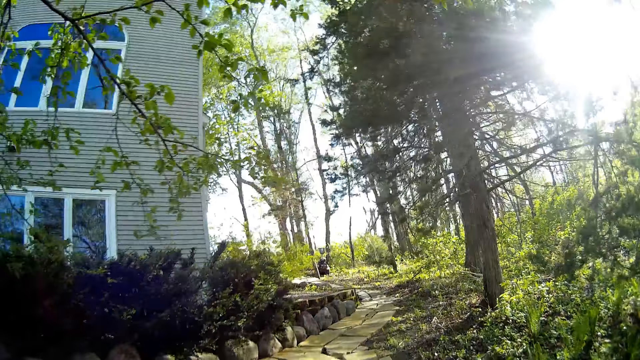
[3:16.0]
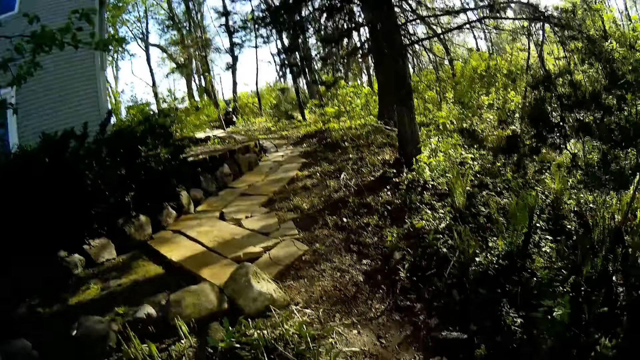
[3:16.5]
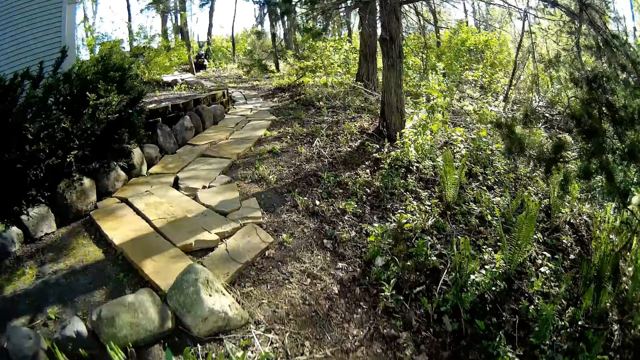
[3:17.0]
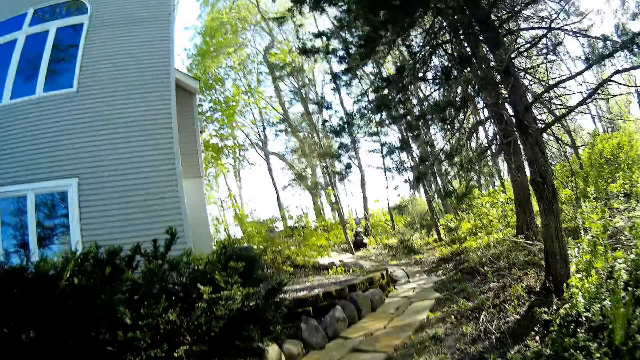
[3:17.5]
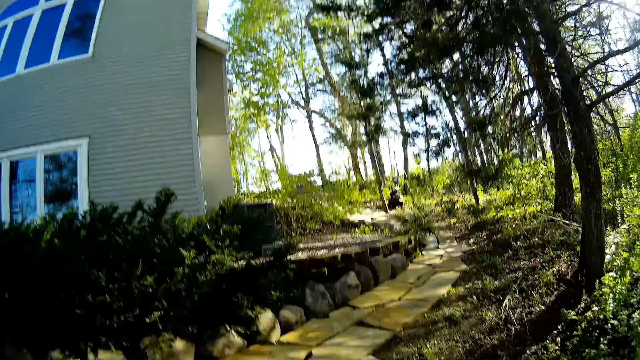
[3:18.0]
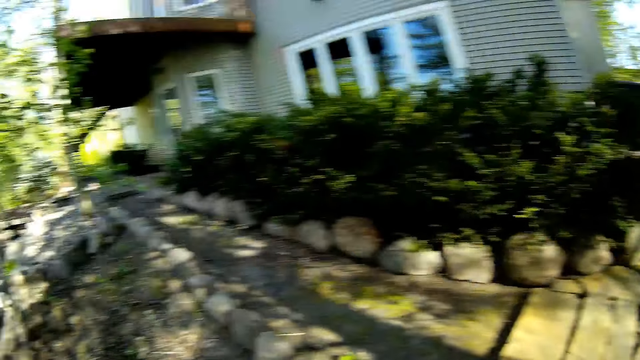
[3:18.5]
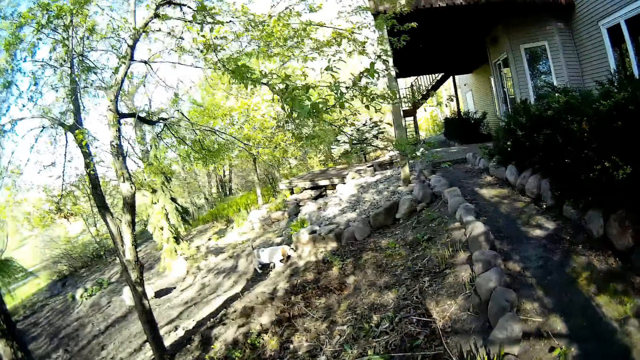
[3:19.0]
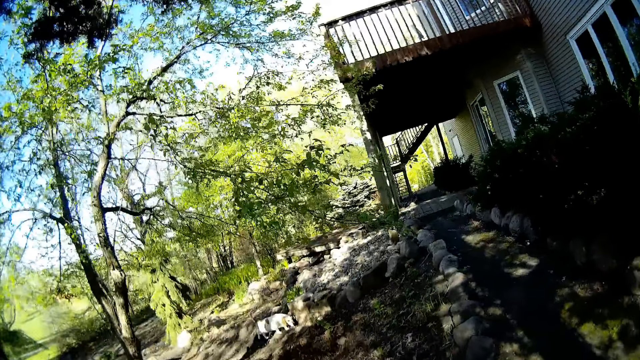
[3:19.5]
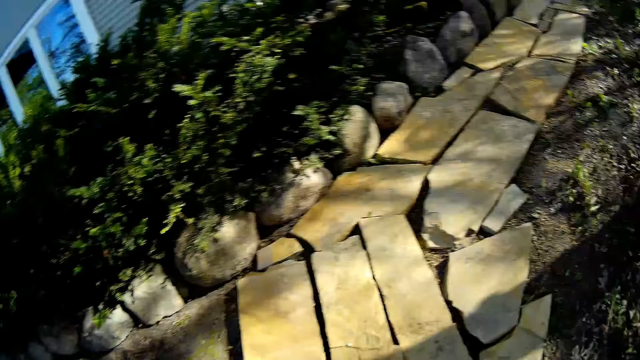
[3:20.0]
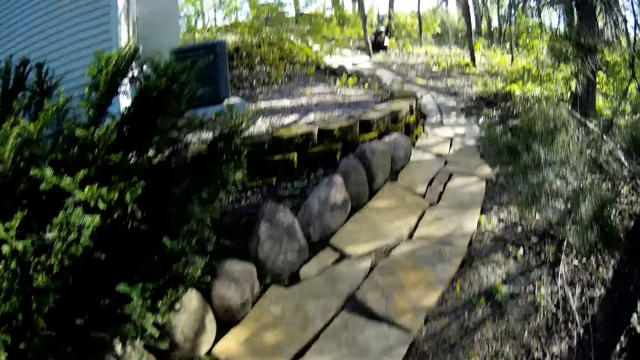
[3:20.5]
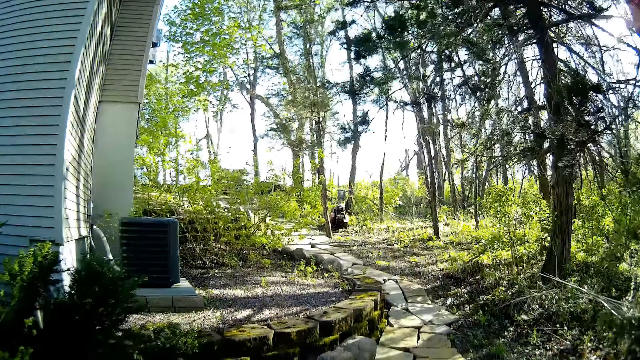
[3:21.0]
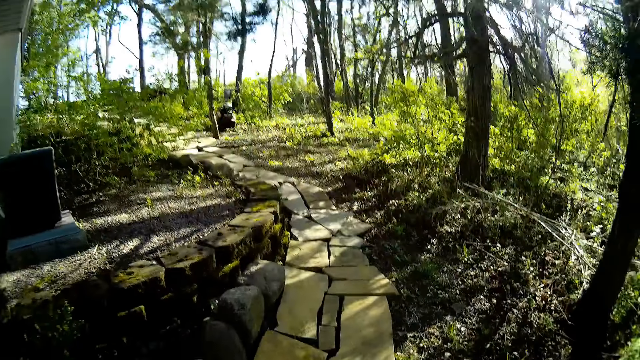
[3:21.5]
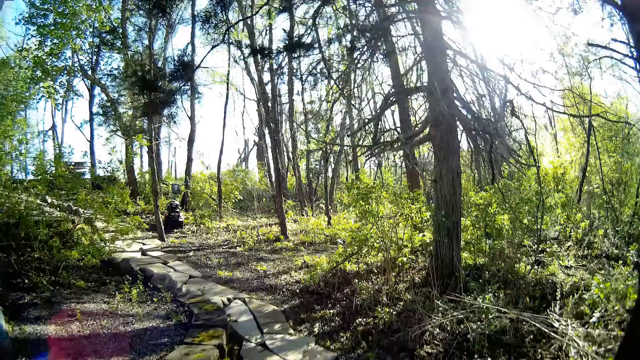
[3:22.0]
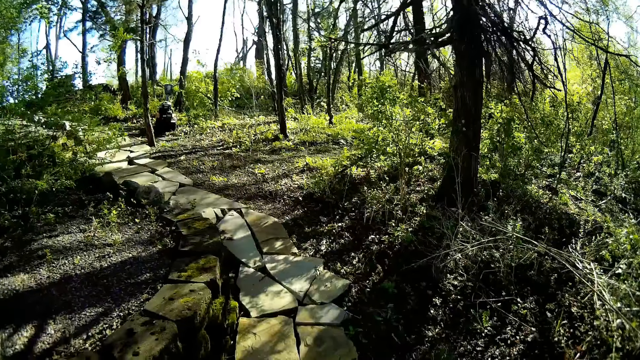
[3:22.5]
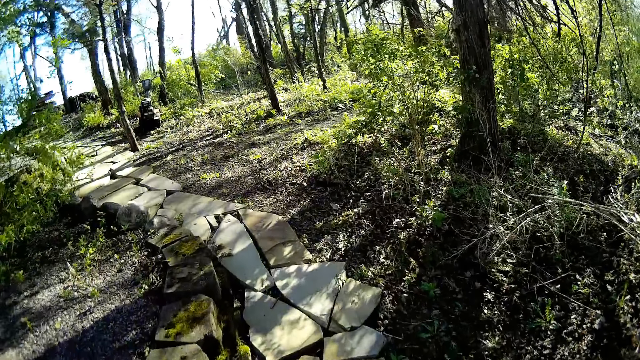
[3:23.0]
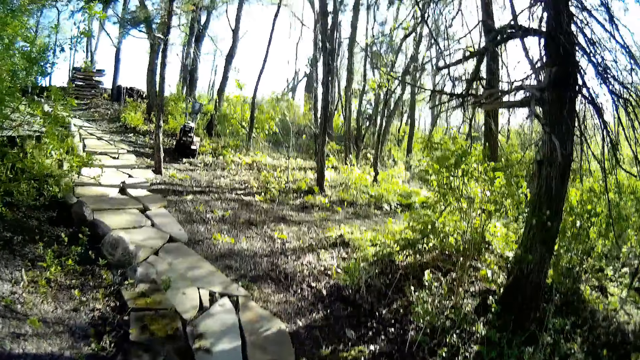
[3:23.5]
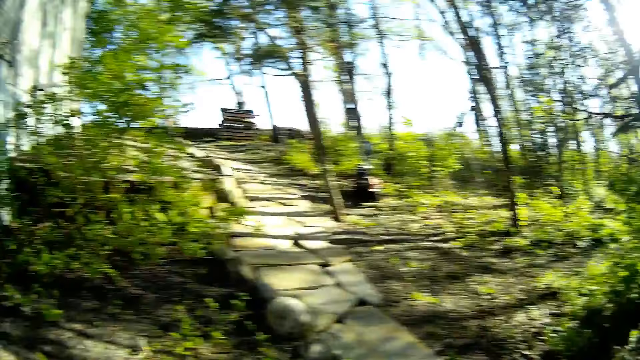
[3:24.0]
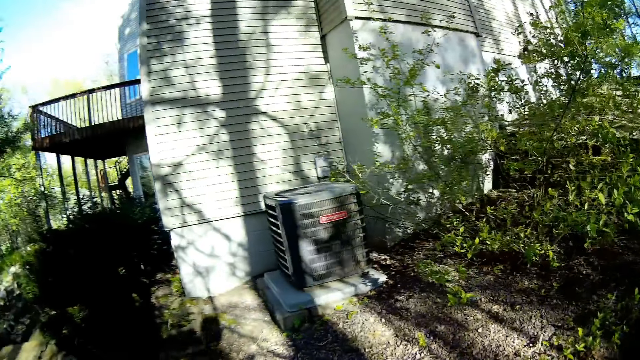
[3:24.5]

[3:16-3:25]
The camera wearer looks around. They interact with a dog. They talk. They walk around.

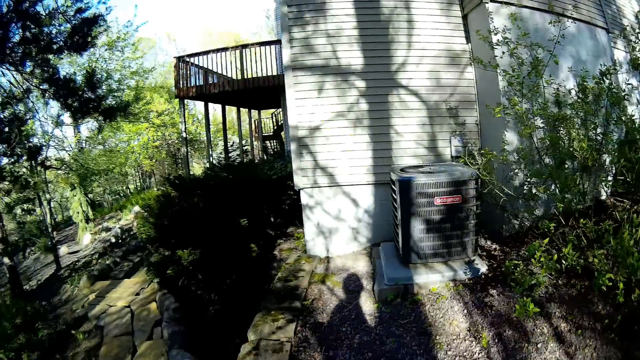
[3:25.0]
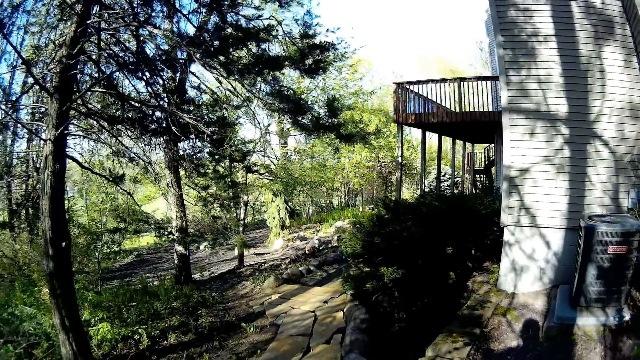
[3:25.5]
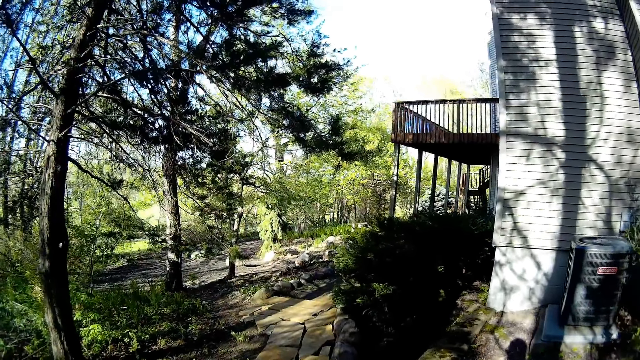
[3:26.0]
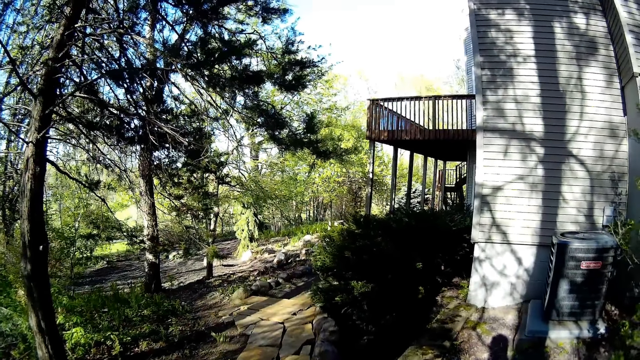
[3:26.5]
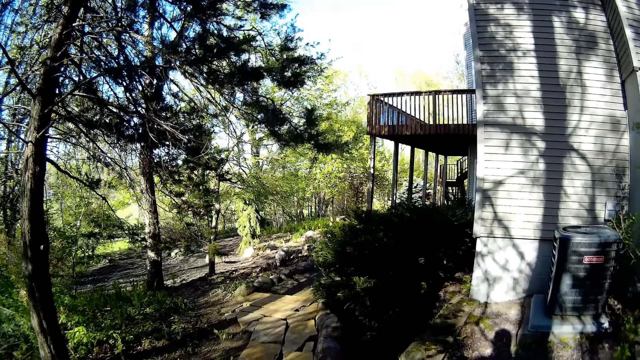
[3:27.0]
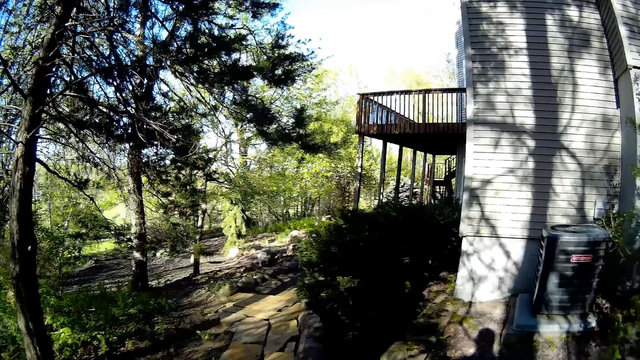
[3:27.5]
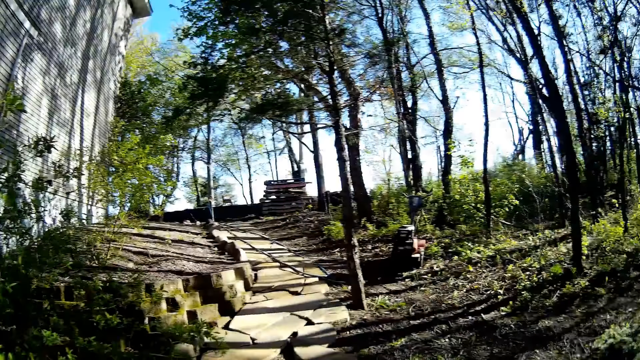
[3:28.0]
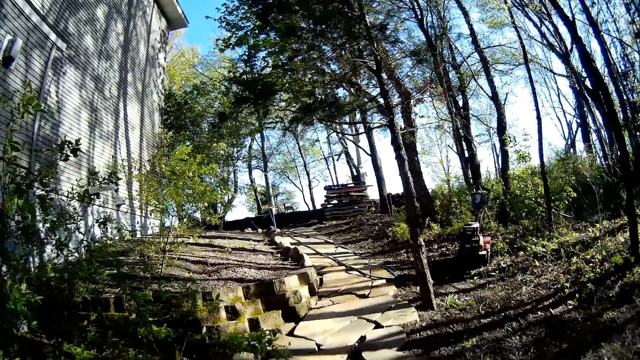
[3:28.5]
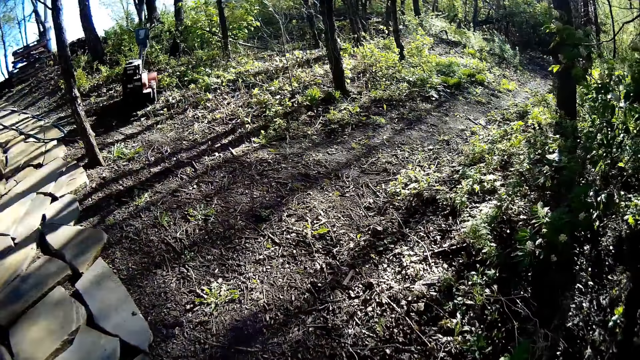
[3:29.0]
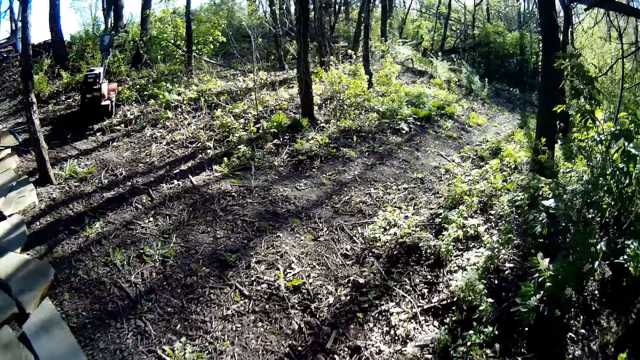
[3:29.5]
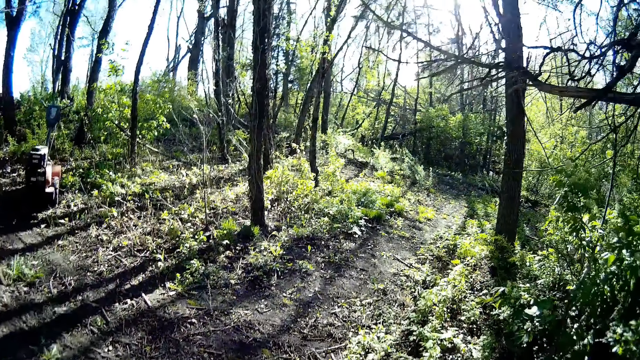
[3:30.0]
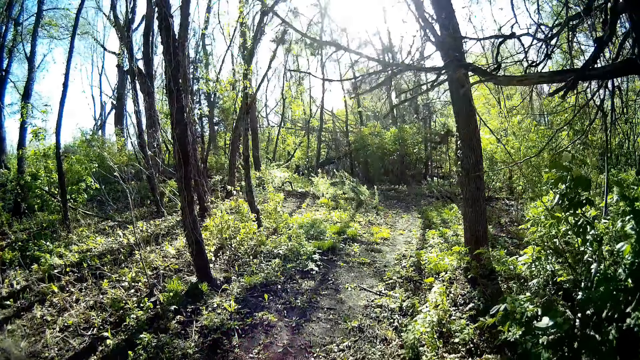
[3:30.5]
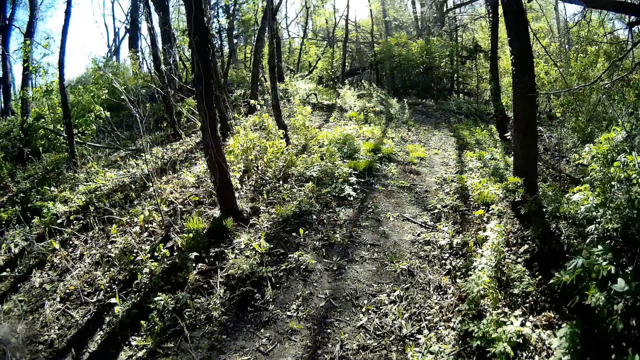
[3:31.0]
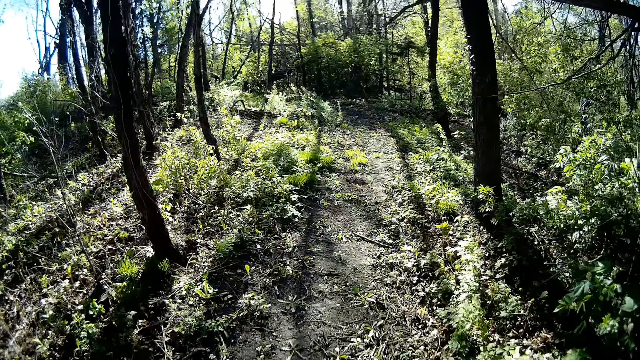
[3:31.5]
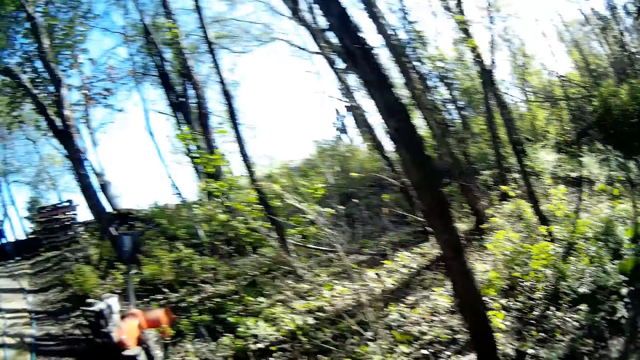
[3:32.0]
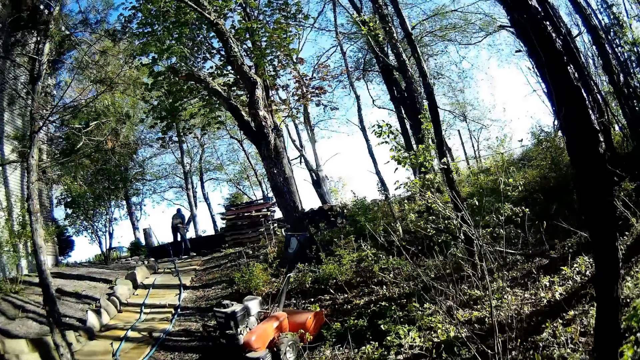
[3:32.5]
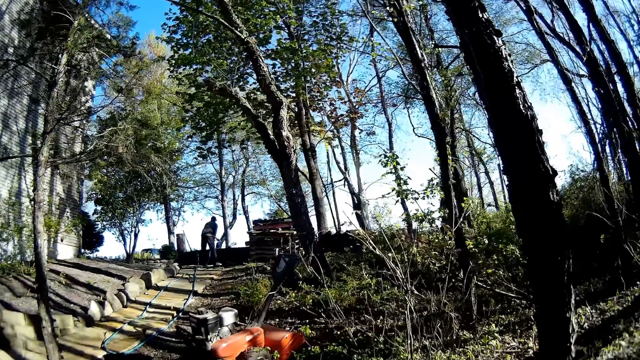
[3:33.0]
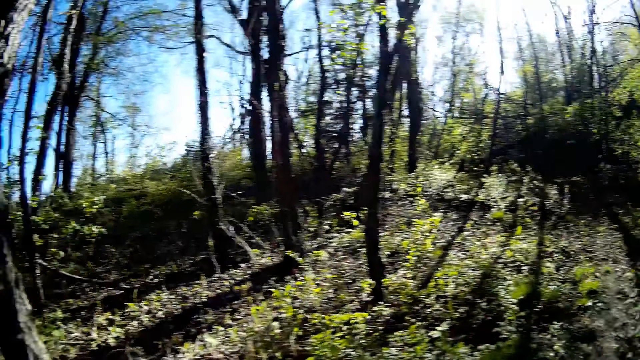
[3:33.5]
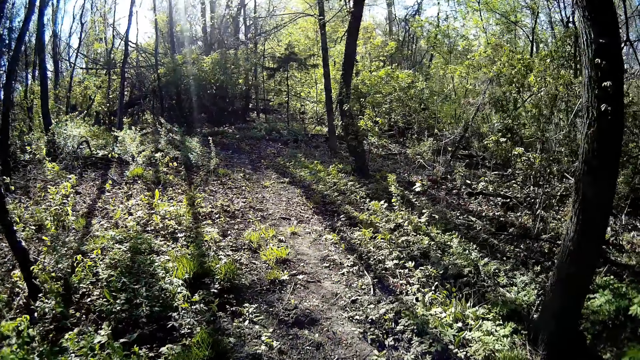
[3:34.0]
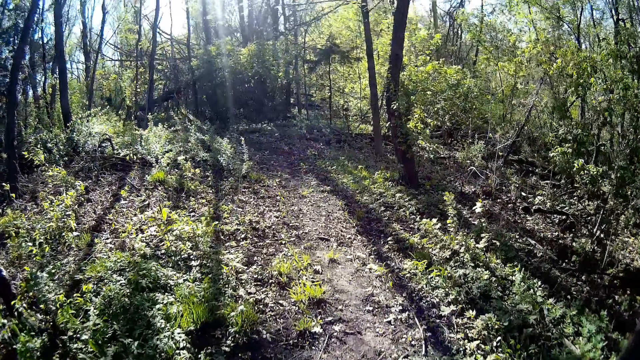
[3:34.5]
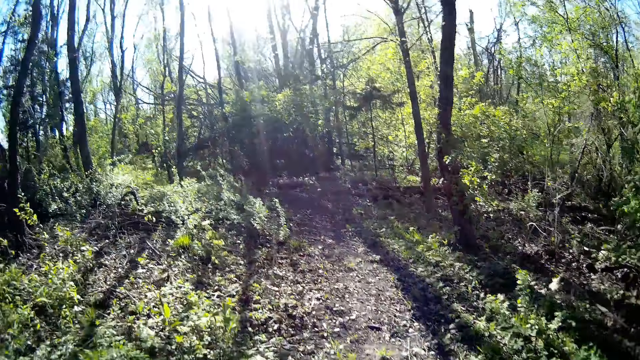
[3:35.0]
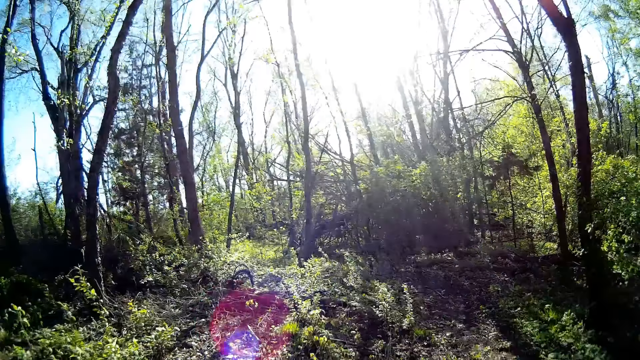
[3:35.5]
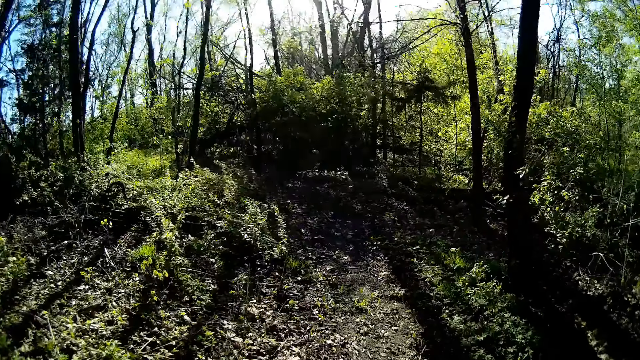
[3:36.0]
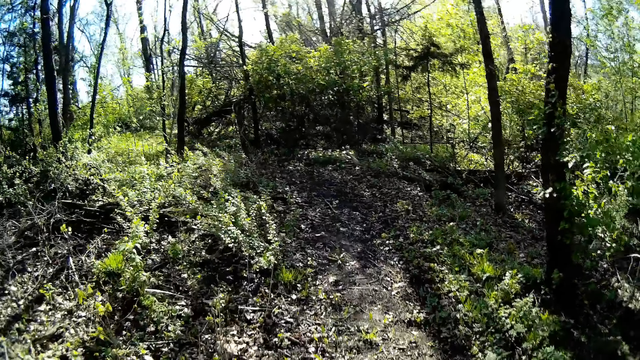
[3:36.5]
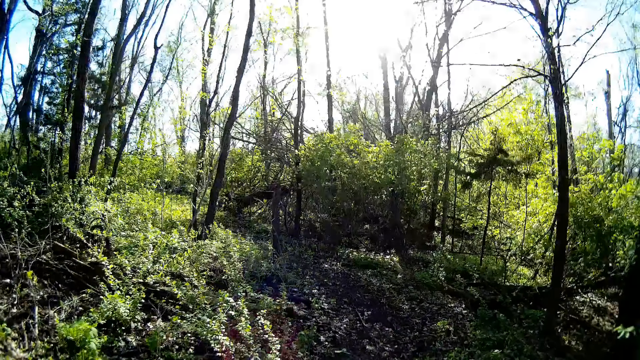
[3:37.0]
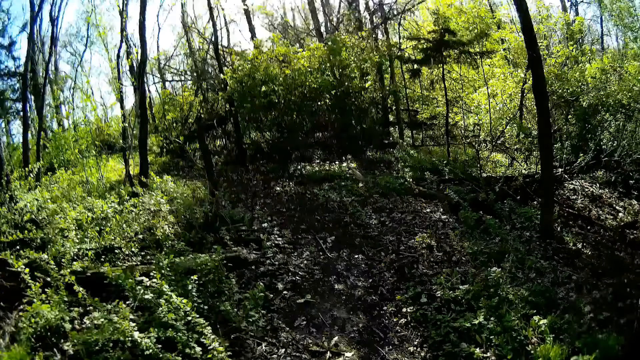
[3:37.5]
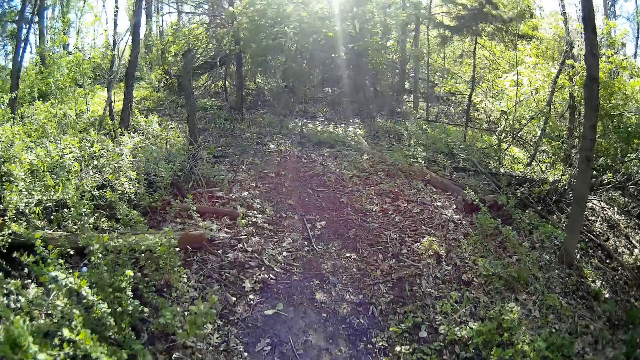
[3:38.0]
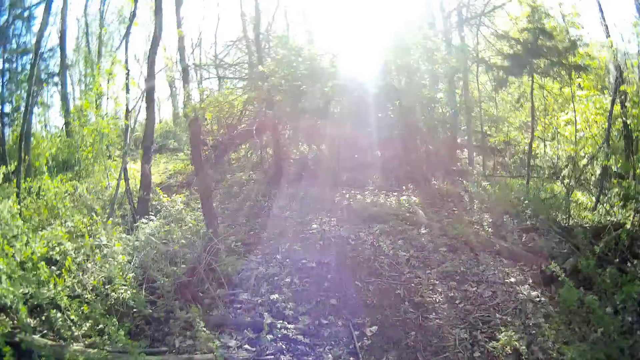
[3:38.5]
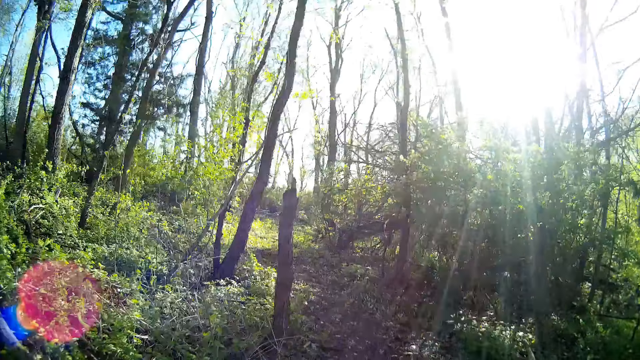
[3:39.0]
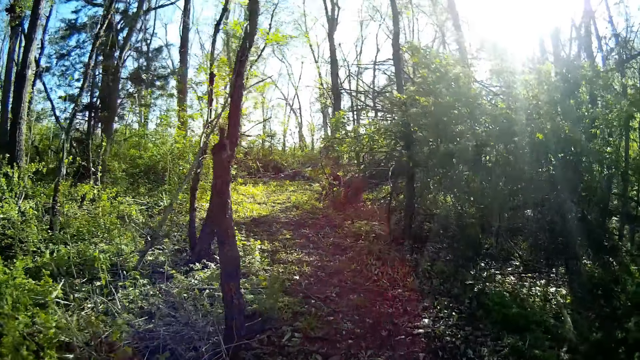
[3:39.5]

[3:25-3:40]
The camera wearer looks around. They move into a part of the bush. They walk around. They look around. They walk around.
